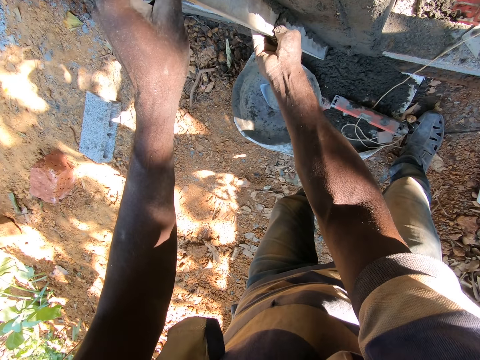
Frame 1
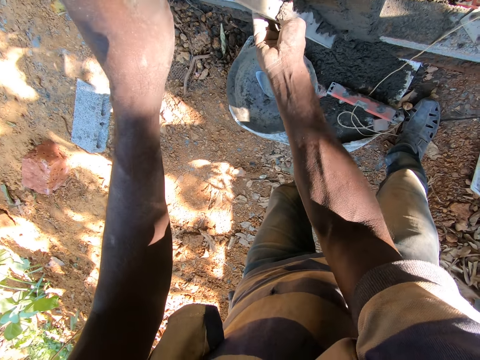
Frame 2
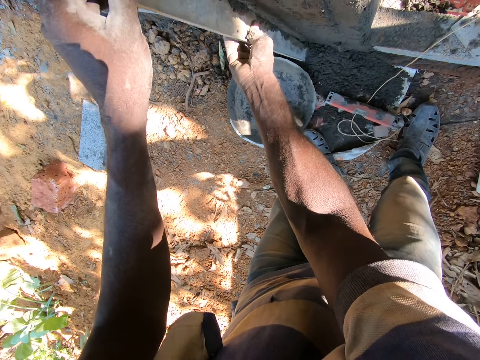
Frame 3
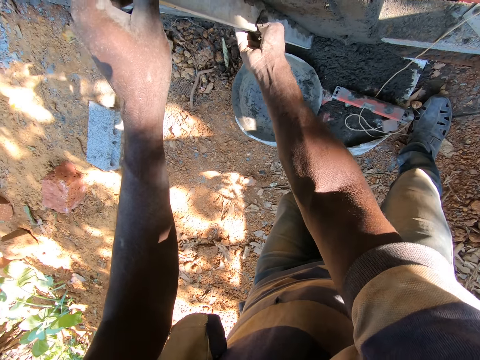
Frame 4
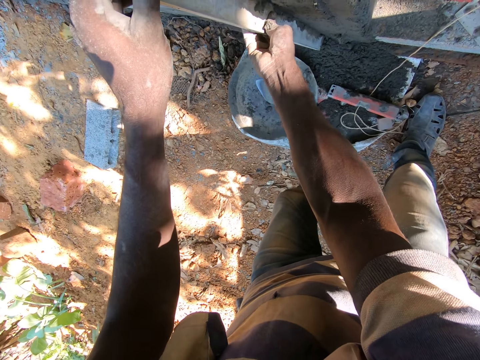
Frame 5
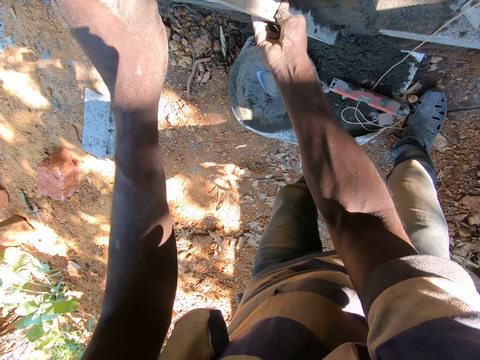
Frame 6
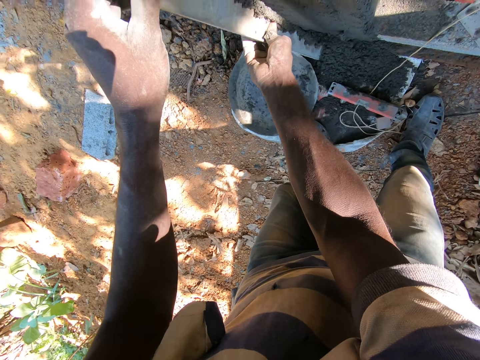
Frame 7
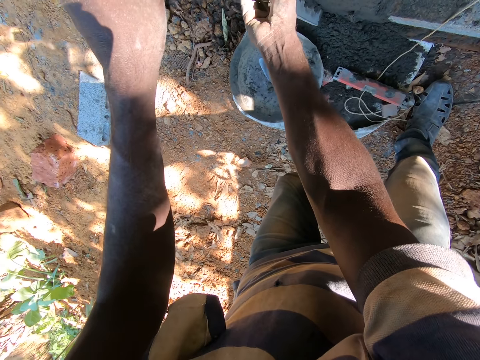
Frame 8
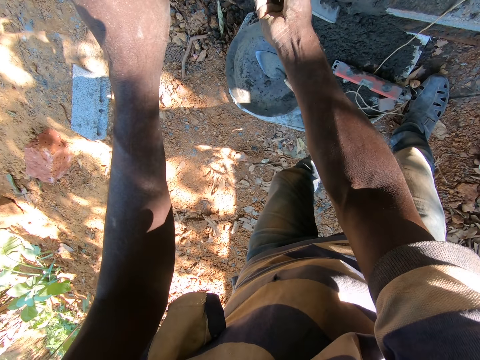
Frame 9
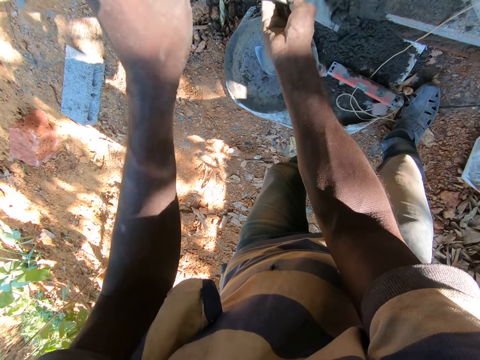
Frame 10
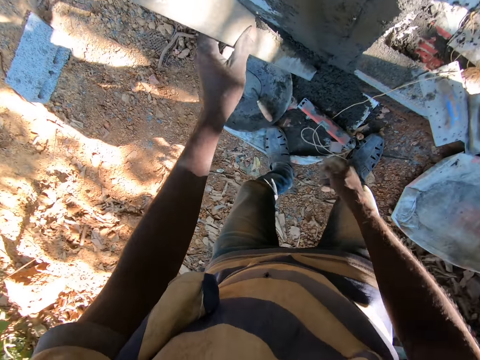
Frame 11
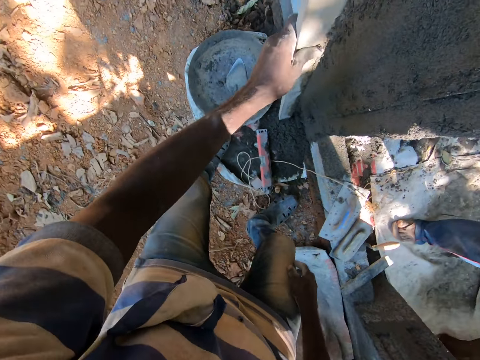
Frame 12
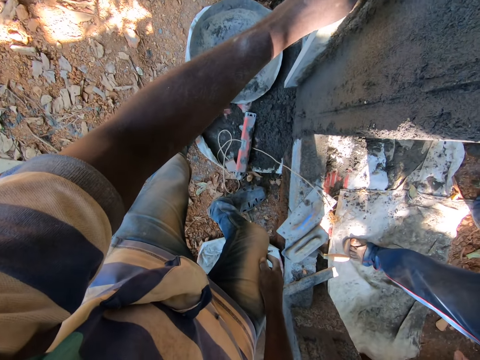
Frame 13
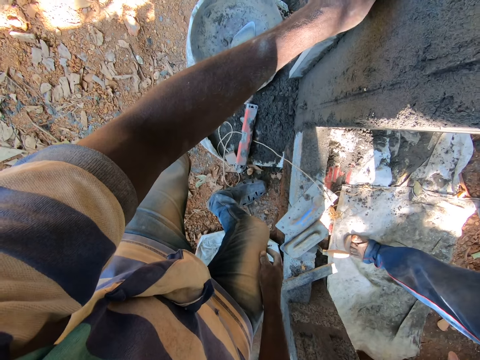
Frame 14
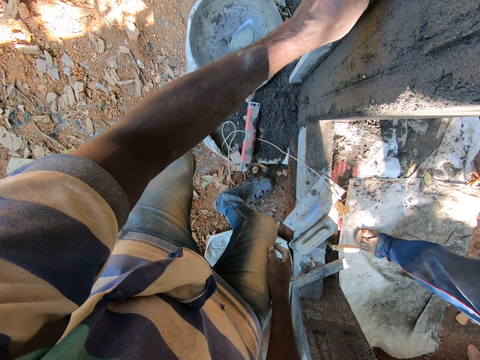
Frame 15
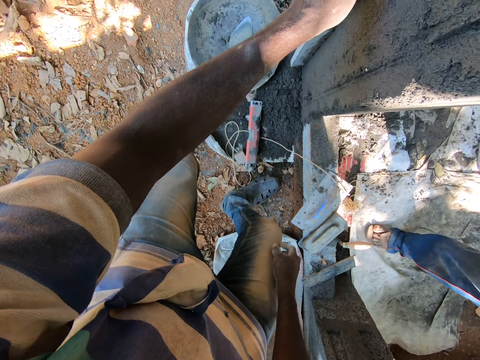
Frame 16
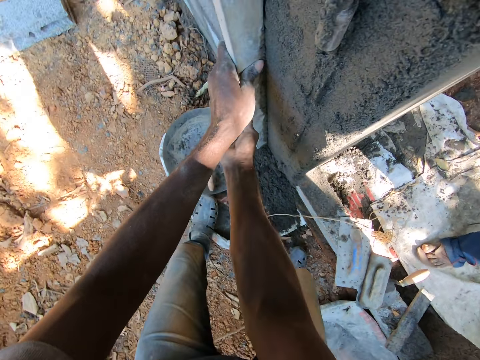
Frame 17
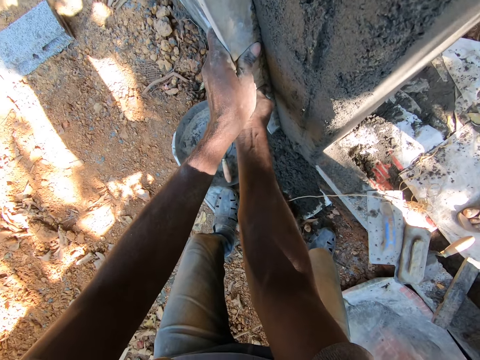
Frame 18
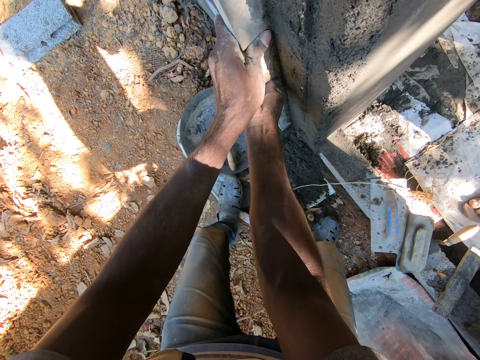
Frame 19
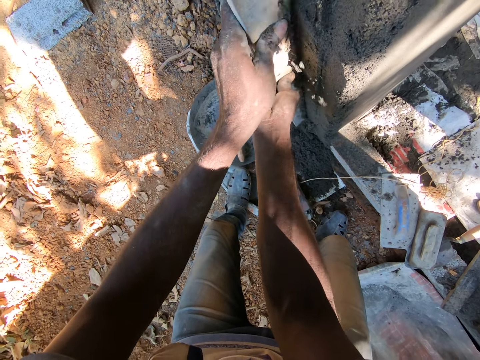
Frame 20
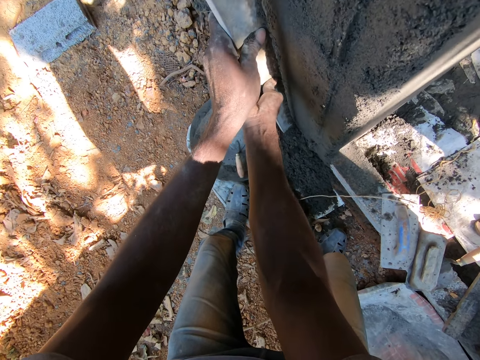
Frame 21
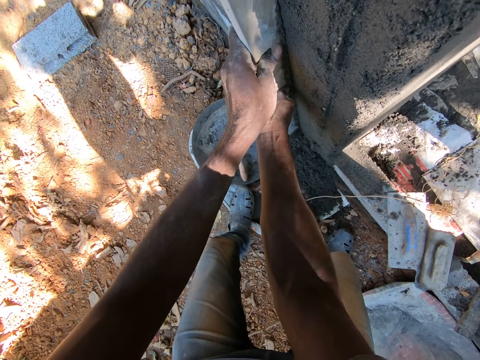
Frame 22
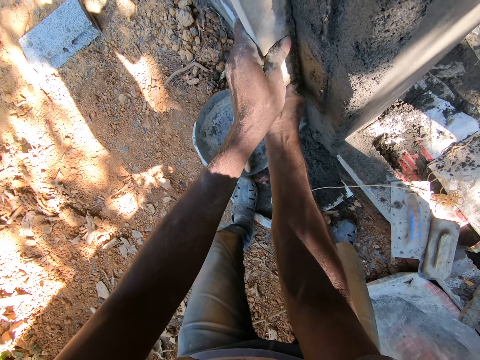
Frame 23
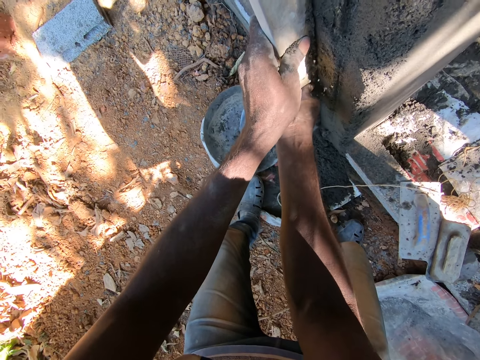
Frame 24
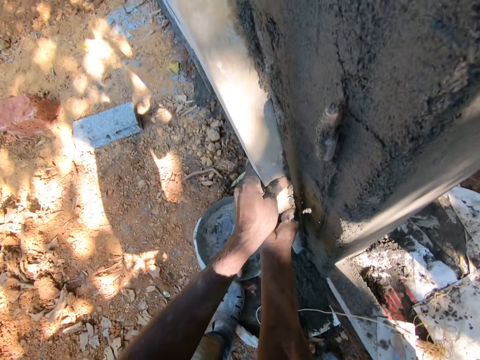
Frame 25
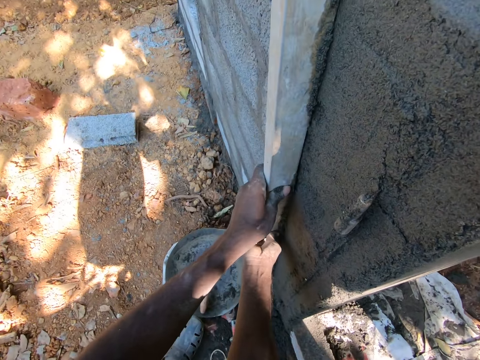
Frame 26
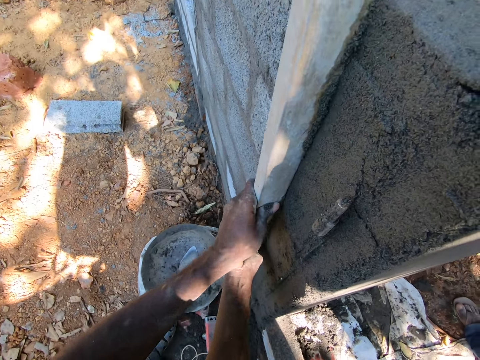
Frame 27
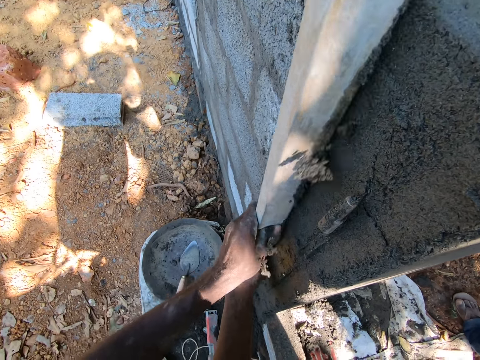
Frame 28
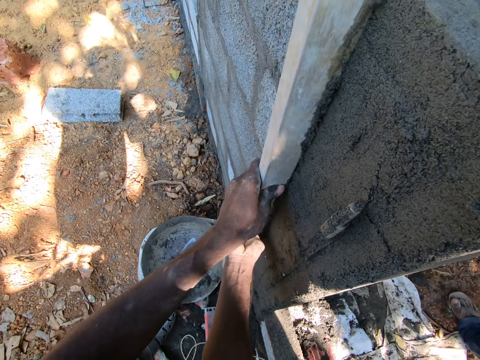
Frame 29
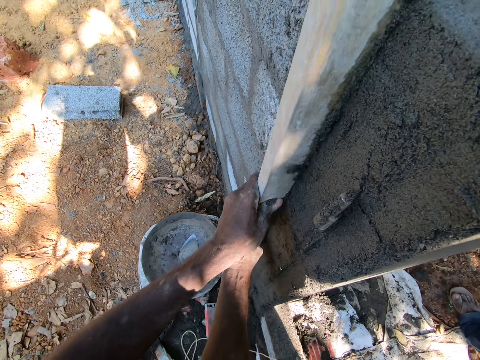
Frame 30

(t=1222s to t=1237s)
The camera wearer lifts his right hand from the bar. He removes cement from the wall with the bar with his left hand. He removes cement from the wall with the bar with both hands.

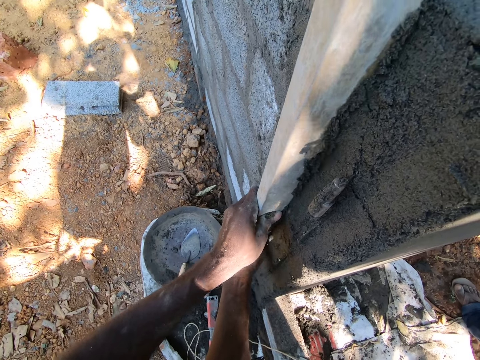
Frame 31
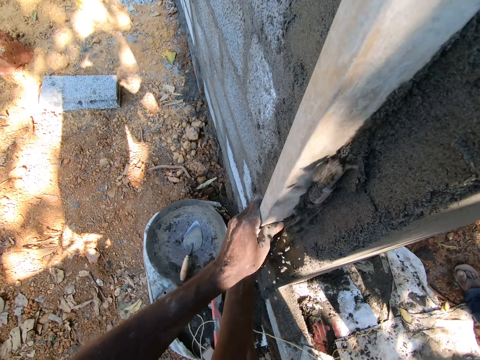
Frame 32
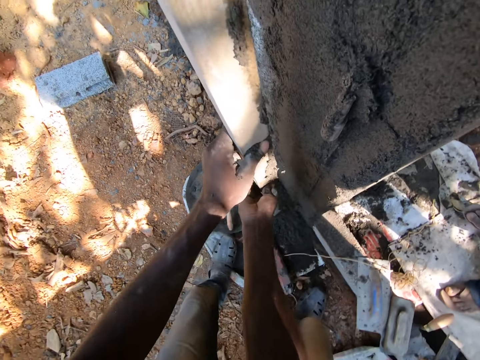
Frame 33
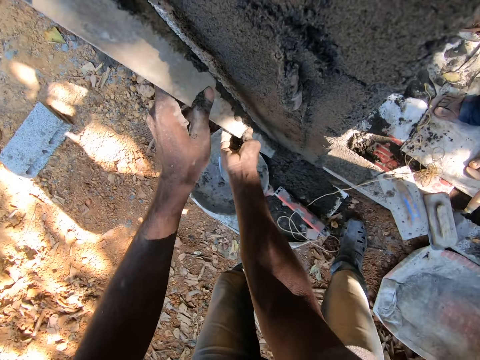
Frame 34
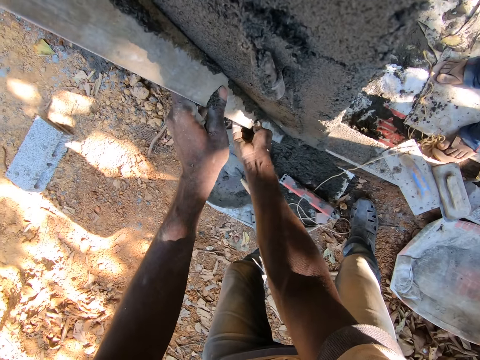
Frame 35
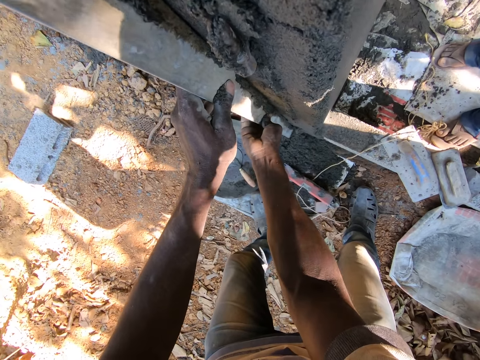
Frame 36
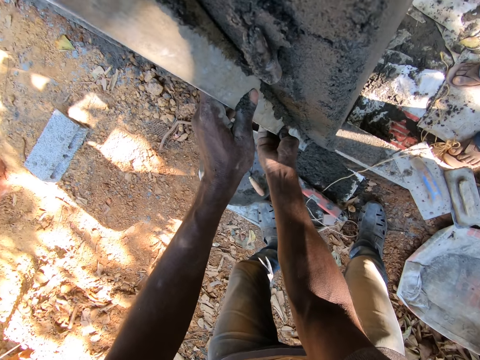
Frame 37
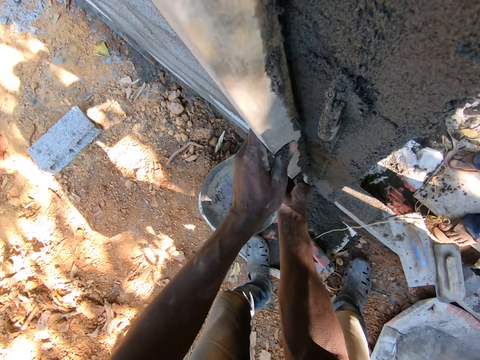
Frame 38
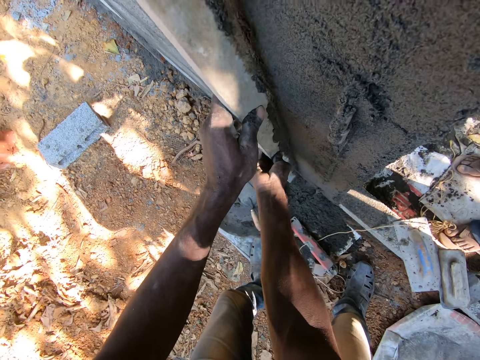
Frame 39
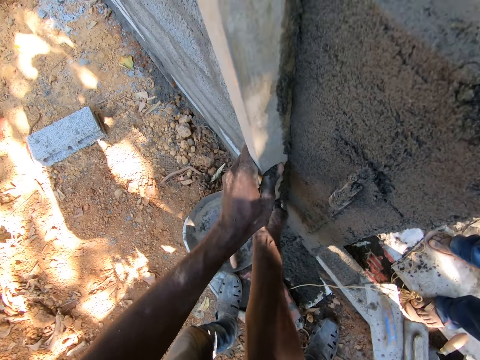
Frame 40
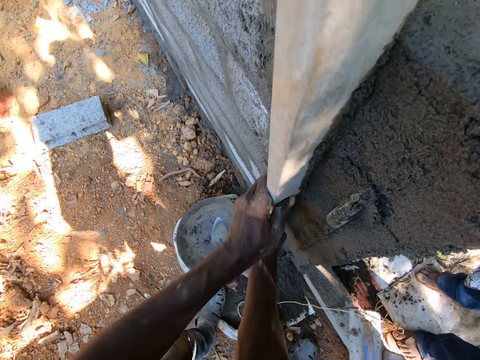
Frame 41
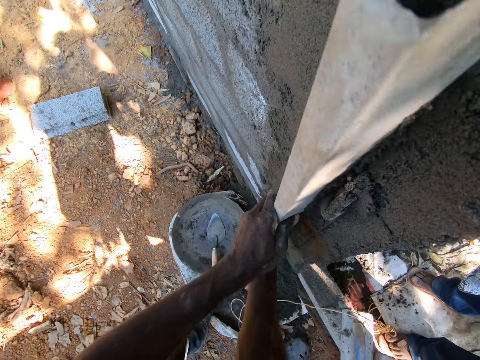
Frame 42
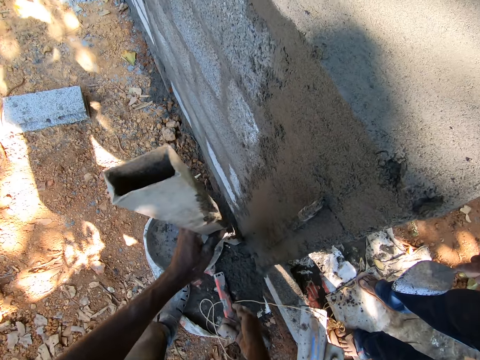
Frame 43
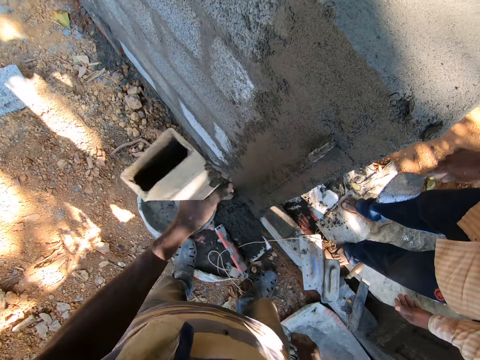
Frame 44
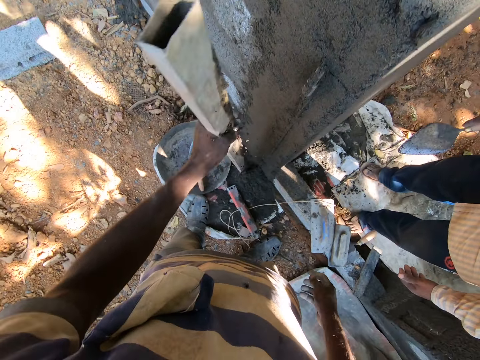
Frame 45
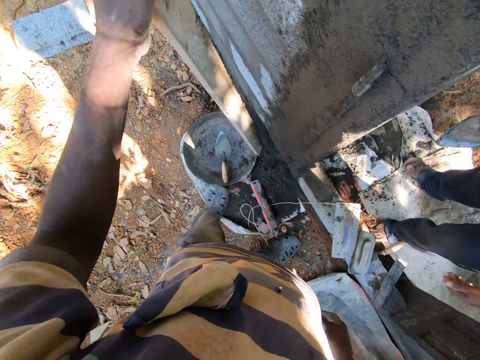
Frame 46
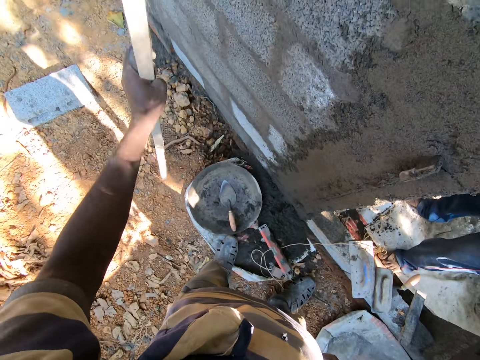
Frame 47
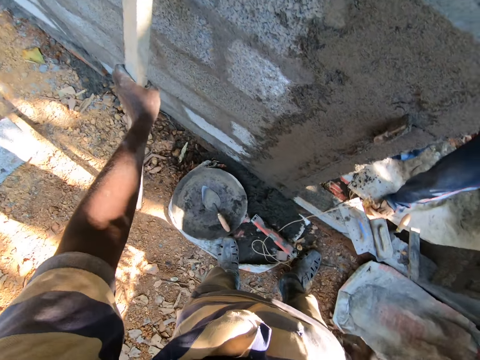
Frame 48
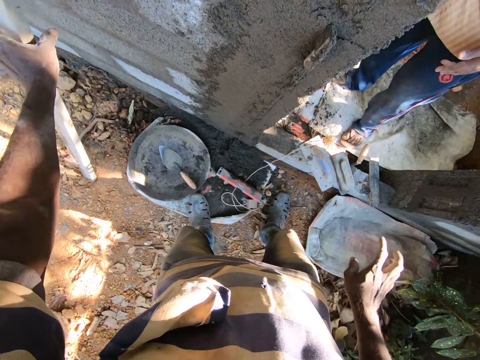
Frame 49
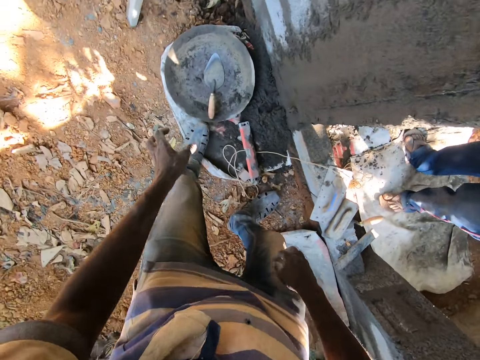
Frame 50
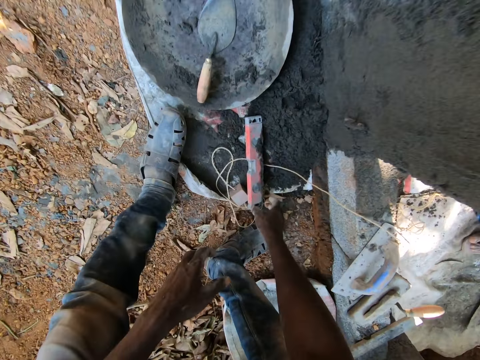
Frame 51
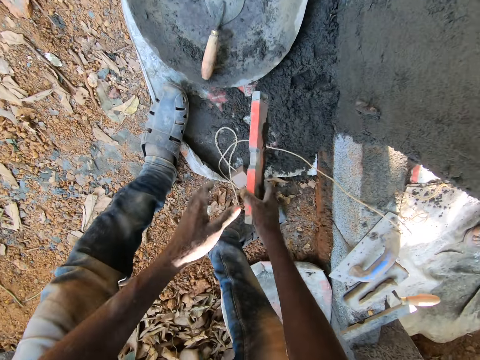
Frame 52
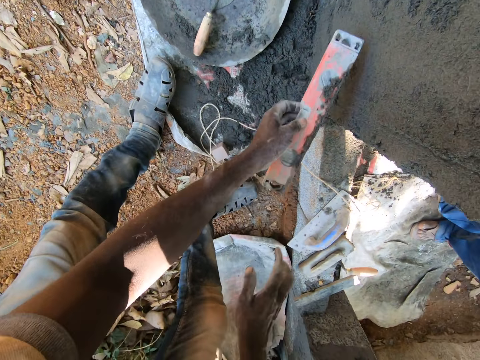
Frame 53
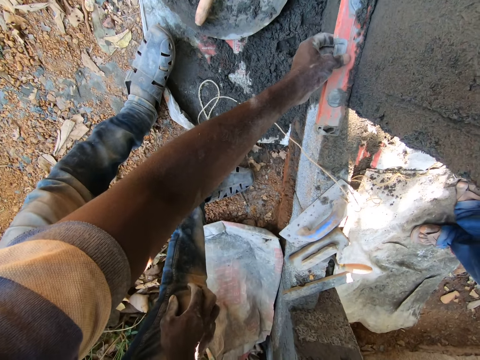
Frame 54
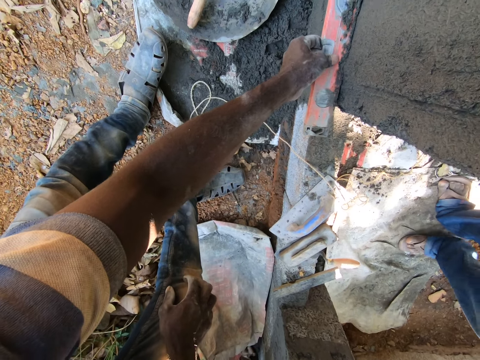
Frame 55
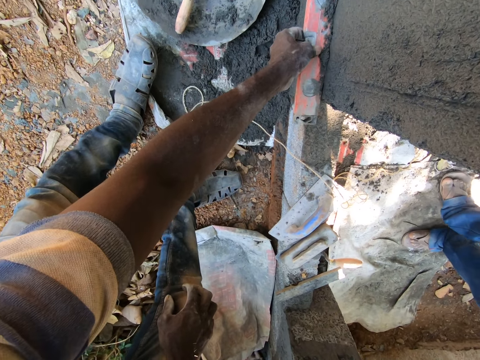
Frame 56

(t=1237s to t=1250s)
The camera wearer hits the bar on the floor with his left hand. He places the bar against the wall with his left hand. He picks up the spirit level from the ground with his right hand. He transfers the spirit level from his right hand to his left hand. He flattens the concrete on the lower side. He scrapes cement from the wall with the spirit level with his left hand.
